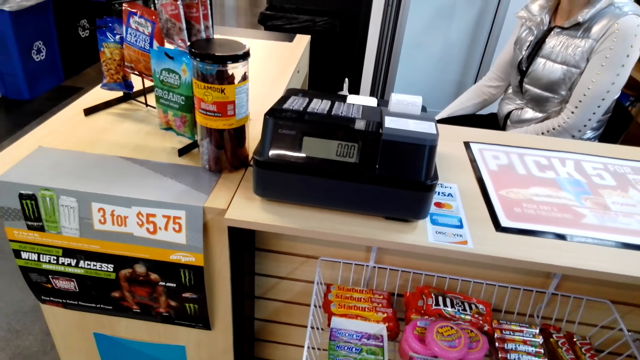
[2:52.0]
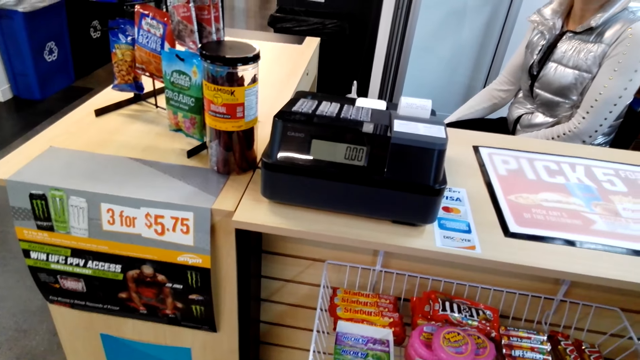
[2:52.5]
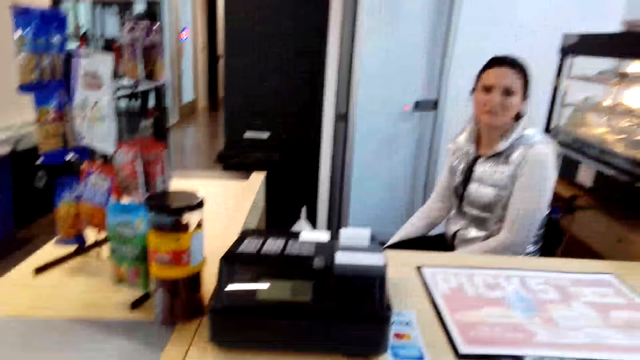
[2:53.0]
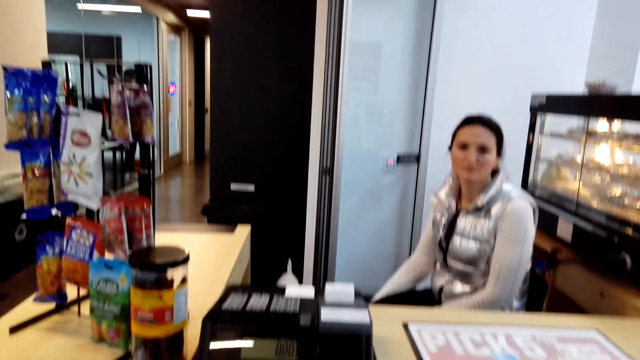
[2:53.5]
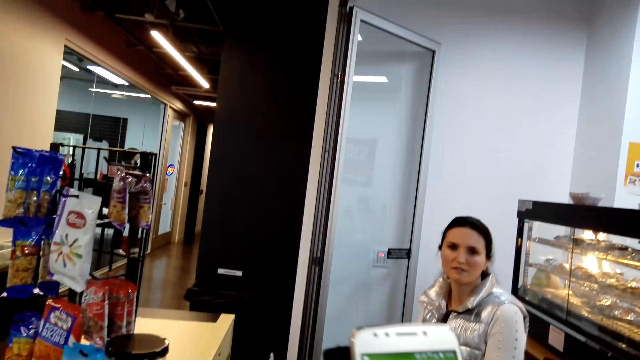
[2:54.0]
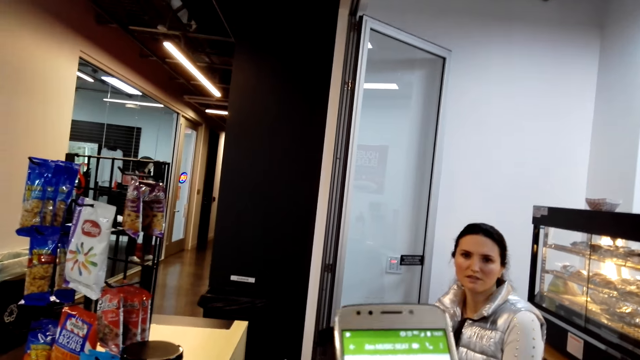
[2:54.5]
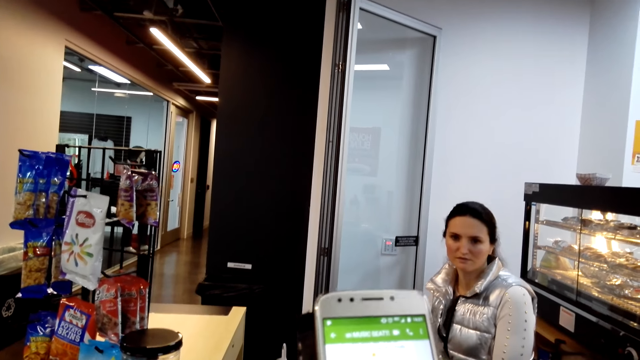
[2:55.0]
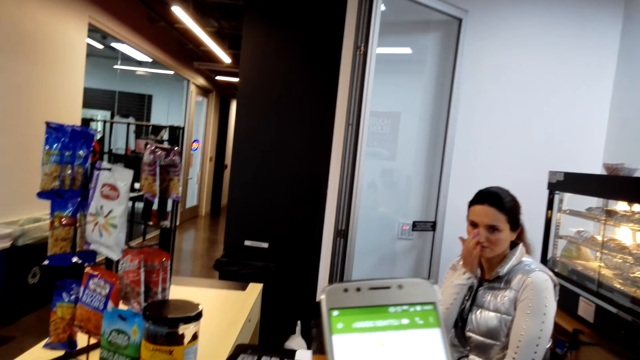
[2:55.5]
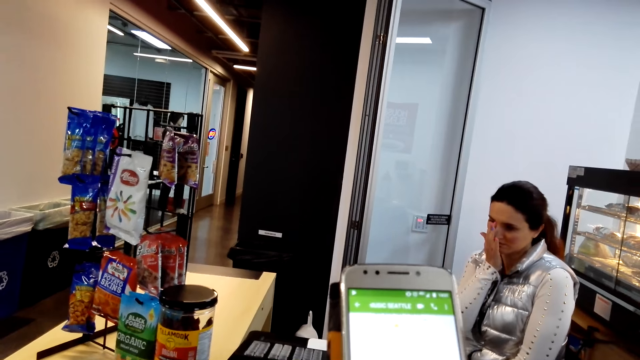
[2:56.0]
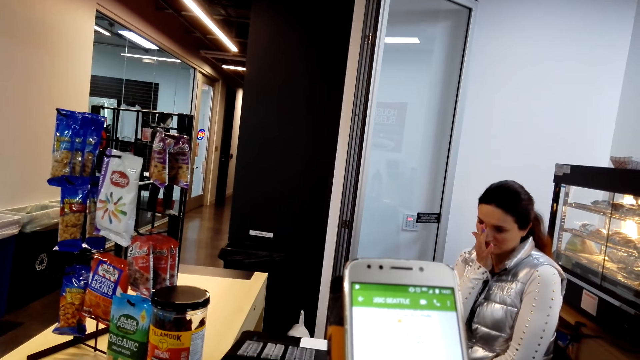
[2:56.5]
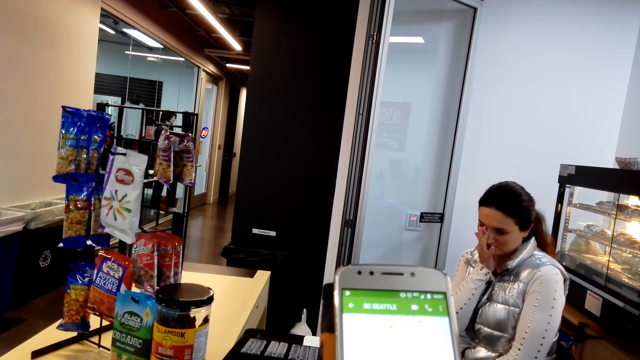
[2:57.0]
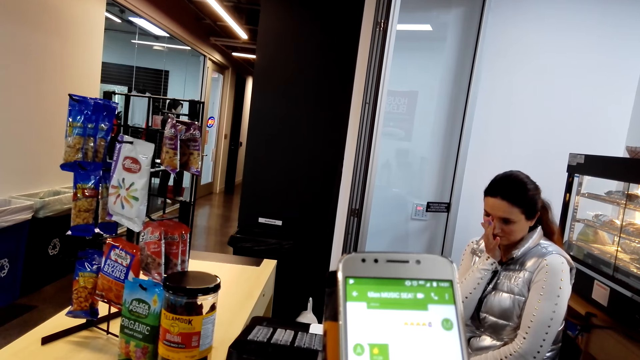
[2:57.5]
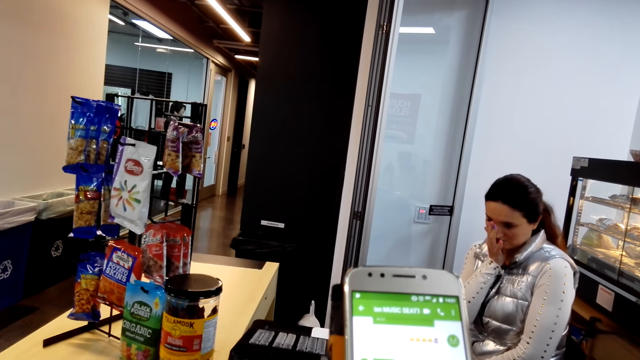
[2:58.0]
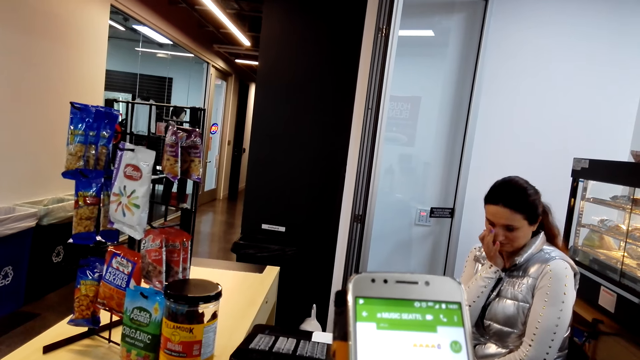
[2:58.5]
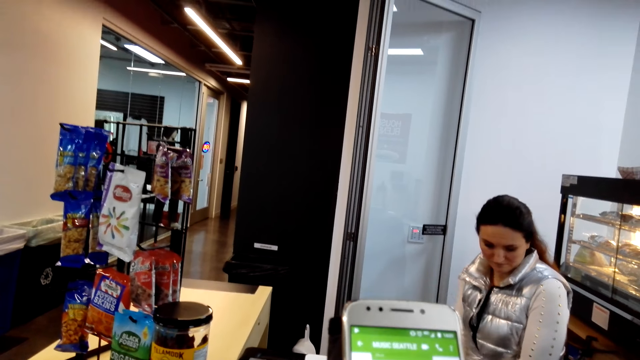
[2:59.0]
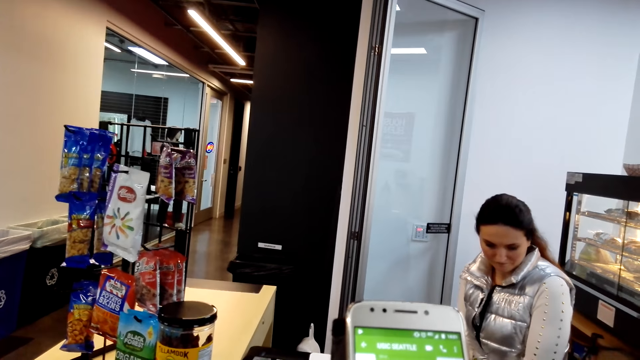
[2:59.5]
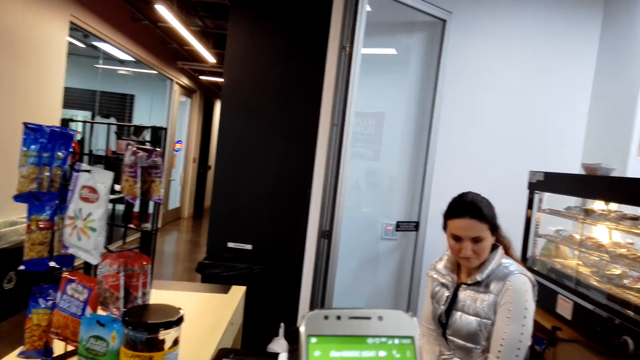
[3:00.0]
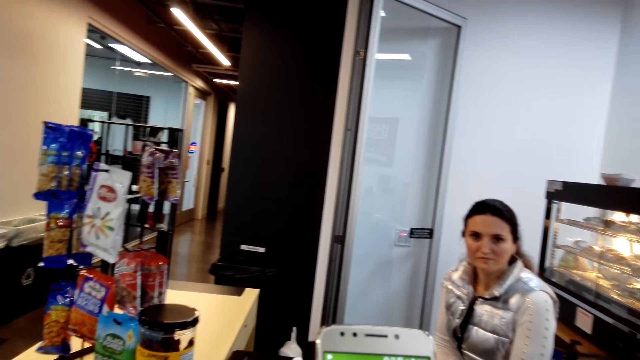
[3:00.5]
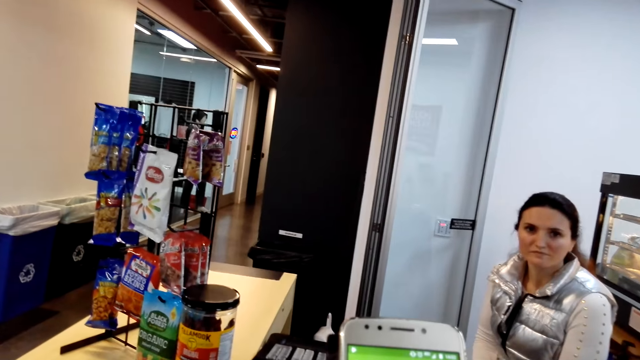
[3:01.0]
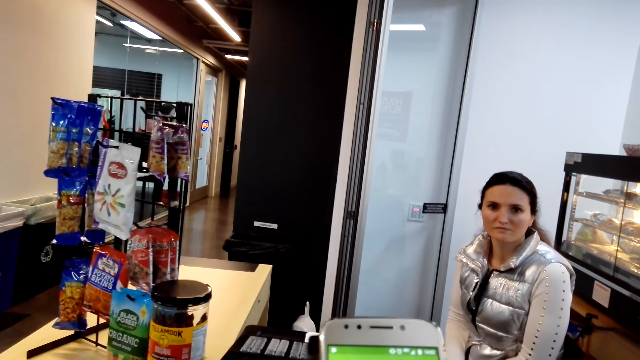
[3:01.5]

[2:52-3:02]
The camera wearer operates the phone. She picks up her phone at the counter. She scrolls her phone. A lady touches her face with the right hand.

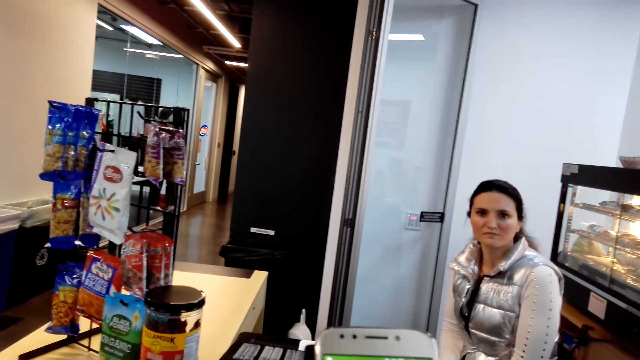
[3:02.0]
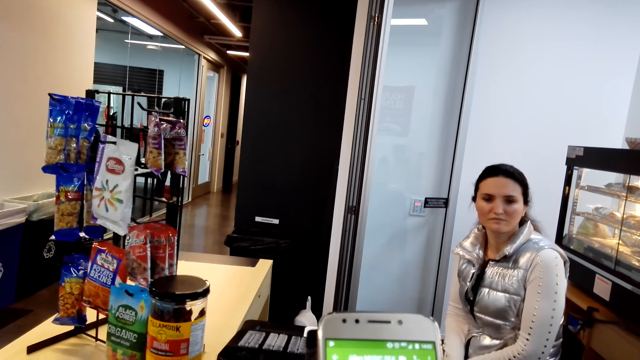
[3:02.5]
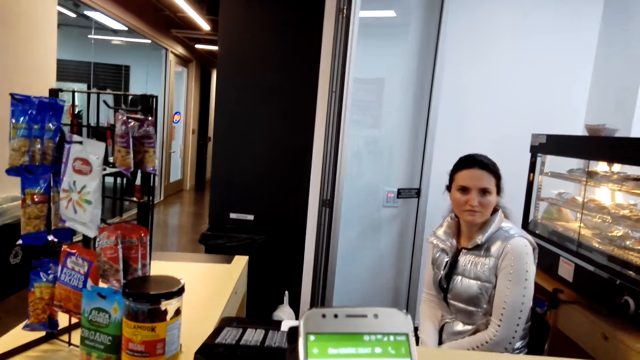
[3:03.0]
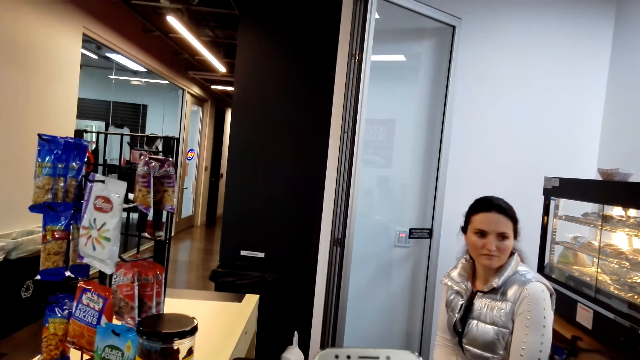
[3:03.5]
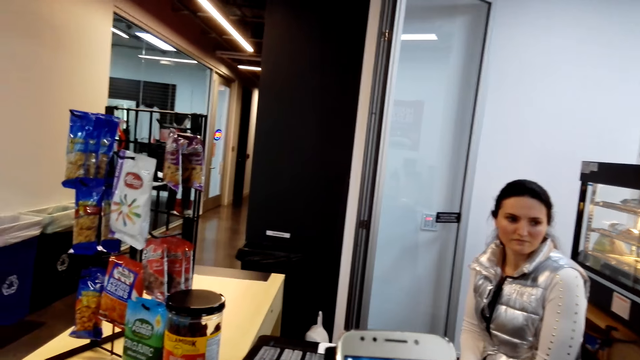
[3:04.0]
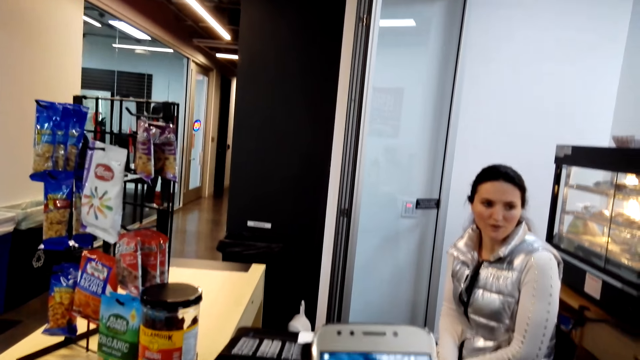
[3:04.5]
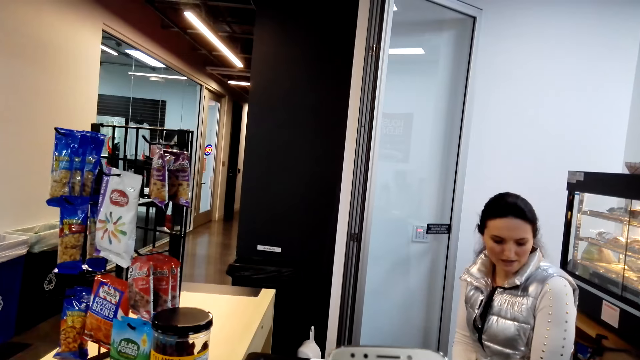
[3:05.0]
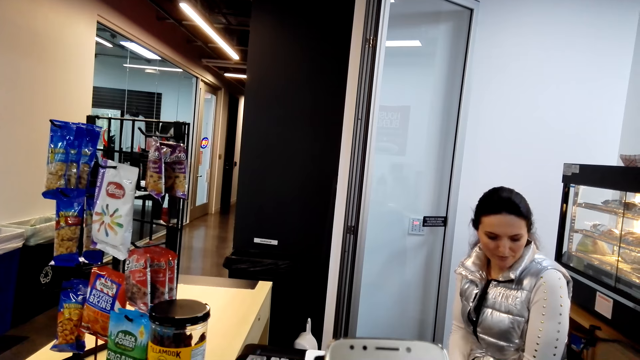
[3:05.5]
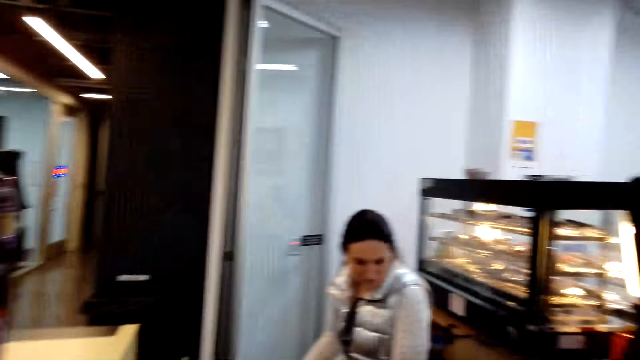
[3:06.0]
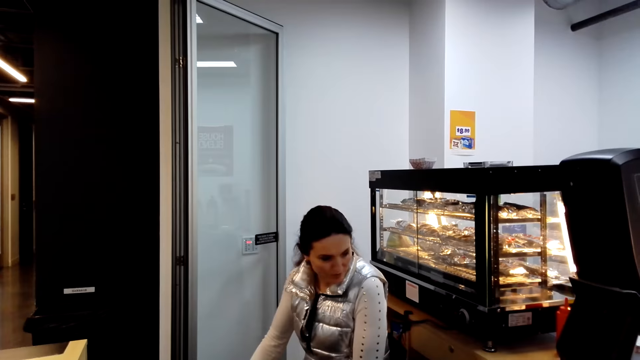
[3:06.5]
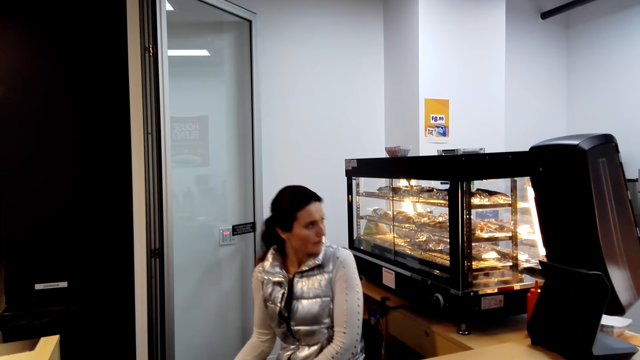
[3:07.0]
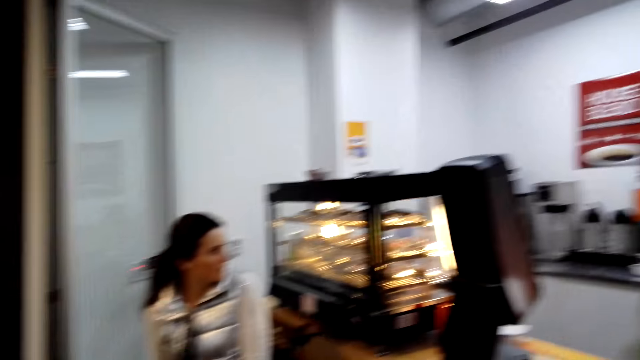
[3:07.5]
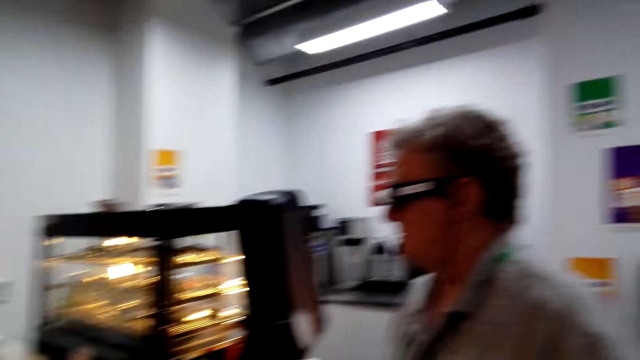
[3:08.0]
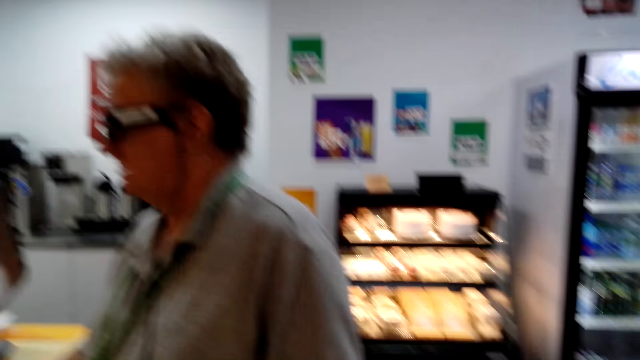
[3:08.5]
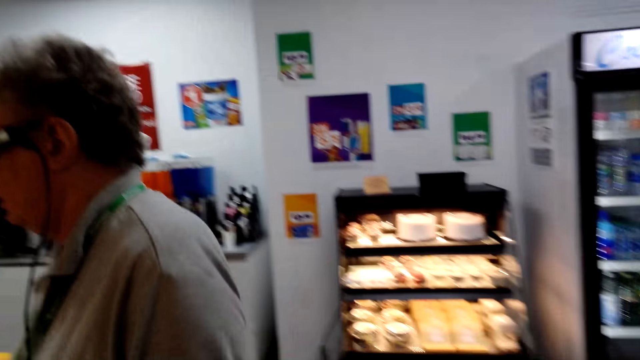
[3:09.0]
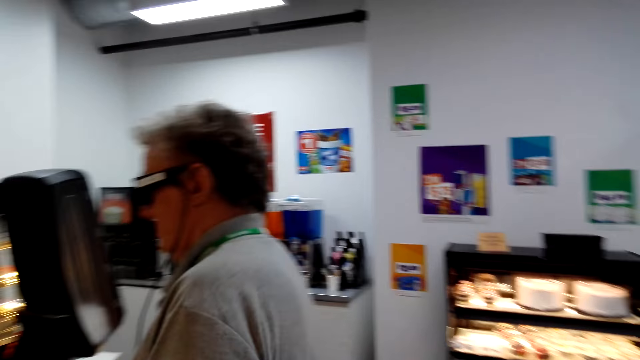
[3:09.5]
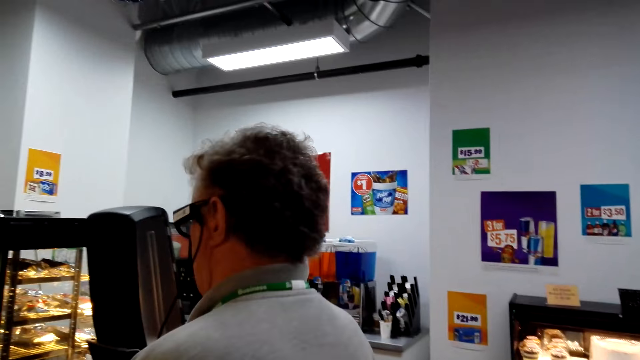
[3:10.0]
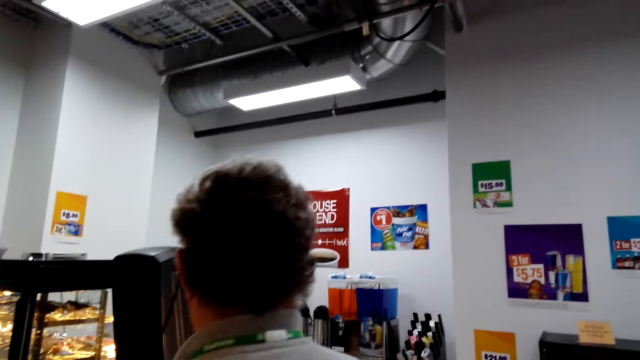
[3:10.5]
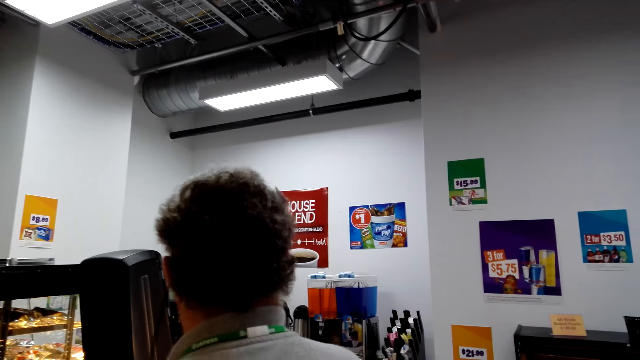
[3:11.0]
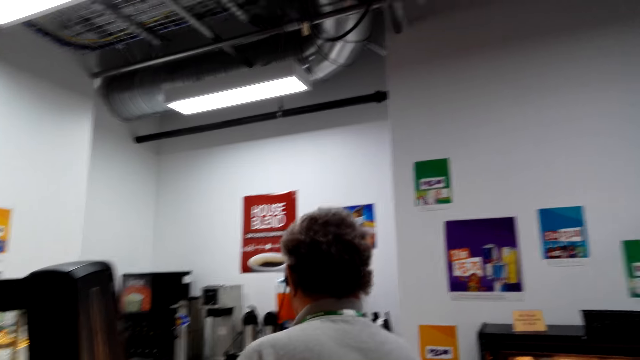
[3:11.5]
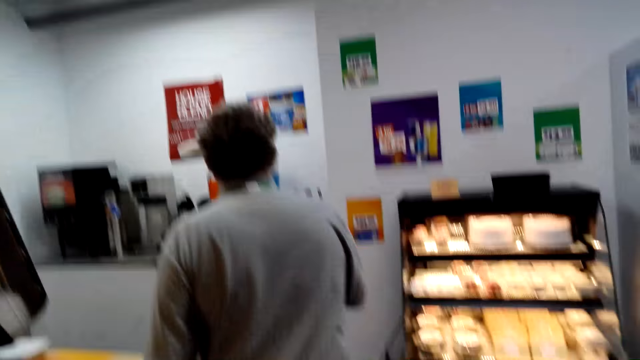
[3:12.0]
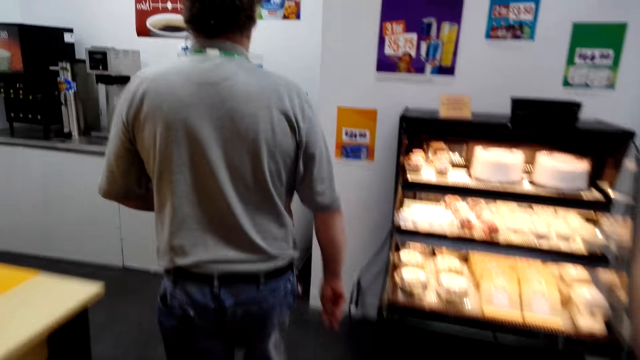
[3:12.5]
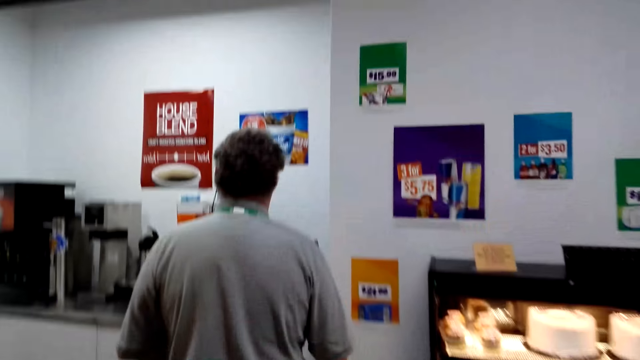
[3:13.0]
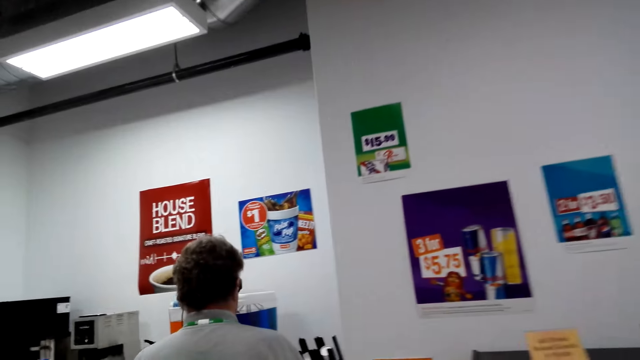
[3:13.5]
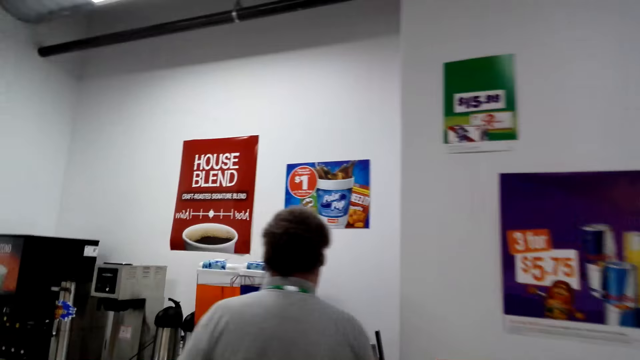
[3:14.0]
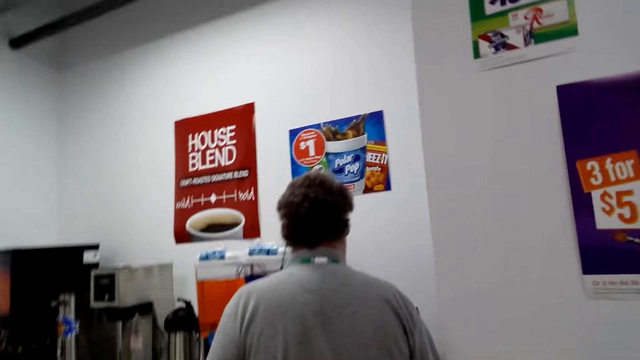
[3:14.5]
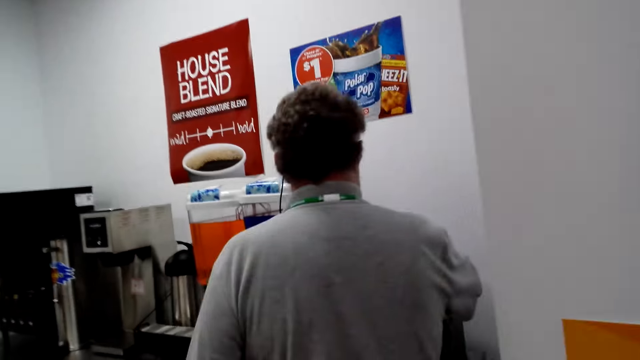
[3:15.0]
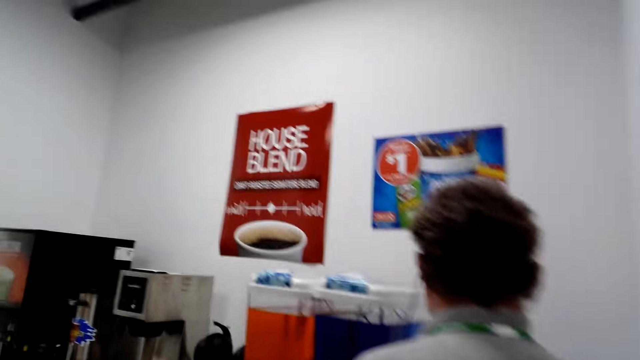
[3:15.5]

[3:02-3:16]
The camera wearer scrolls her phone. A lady sits in the counter. The lady looks around. A man stands at the counter and walks towards a coffee machine. The man walks around the store. The camera wearer walks around the store.
